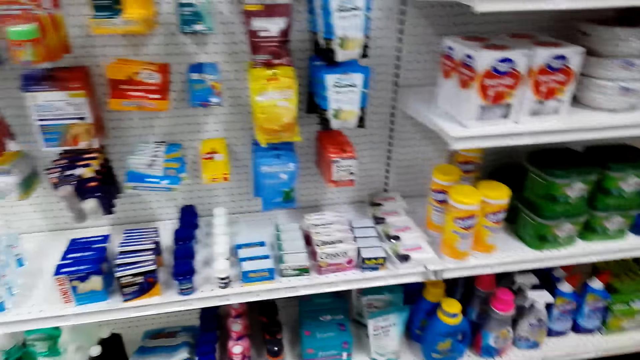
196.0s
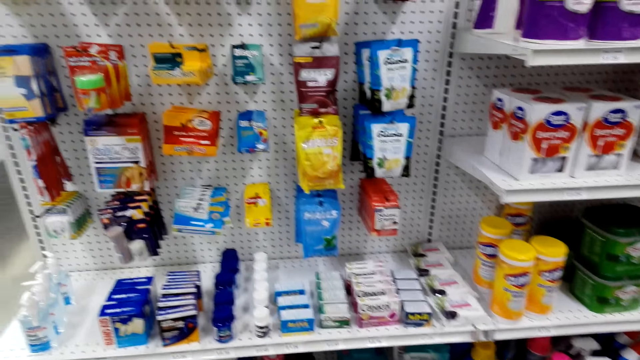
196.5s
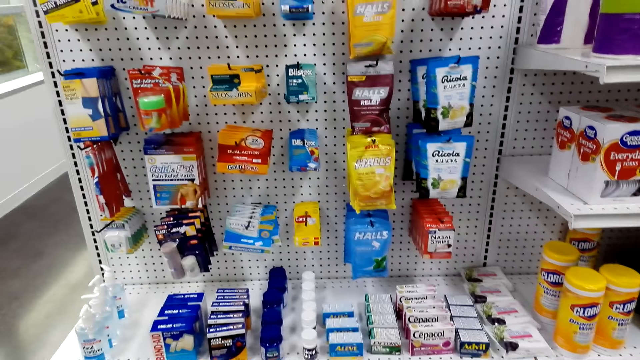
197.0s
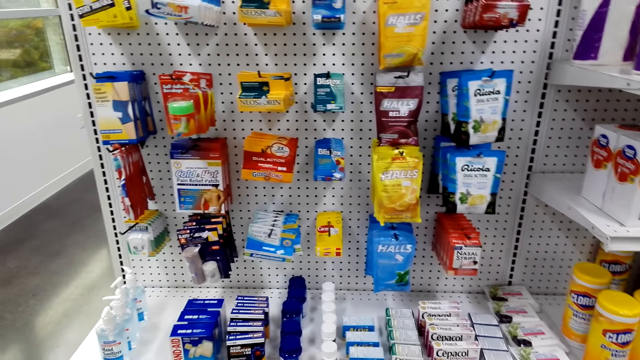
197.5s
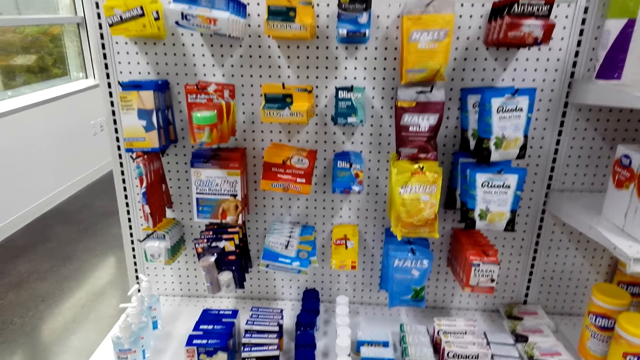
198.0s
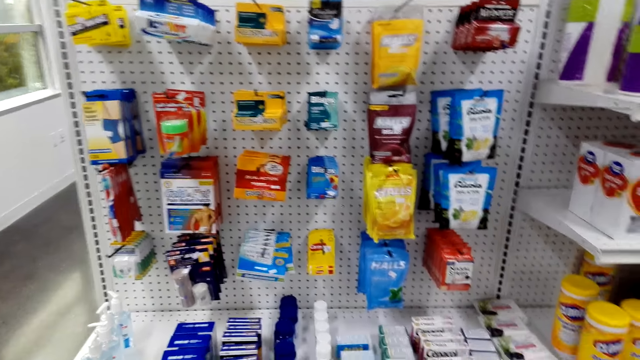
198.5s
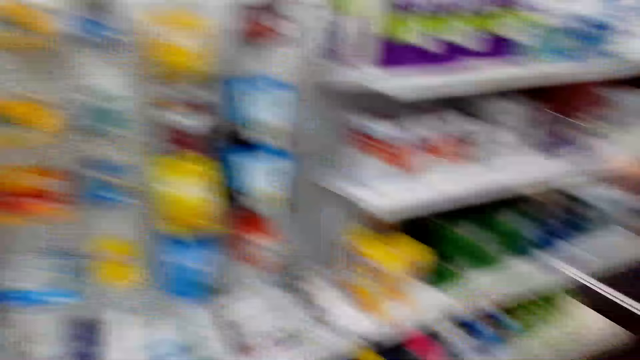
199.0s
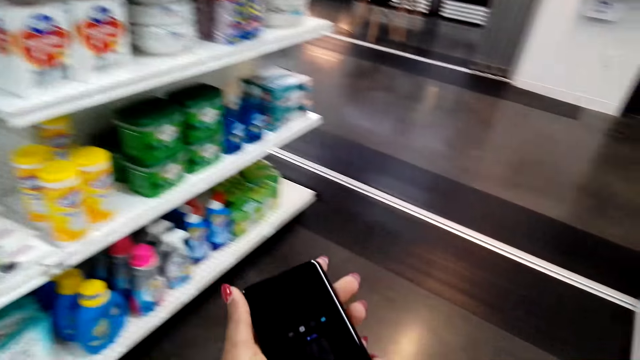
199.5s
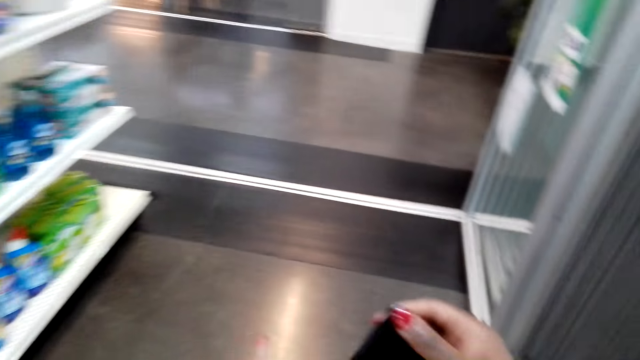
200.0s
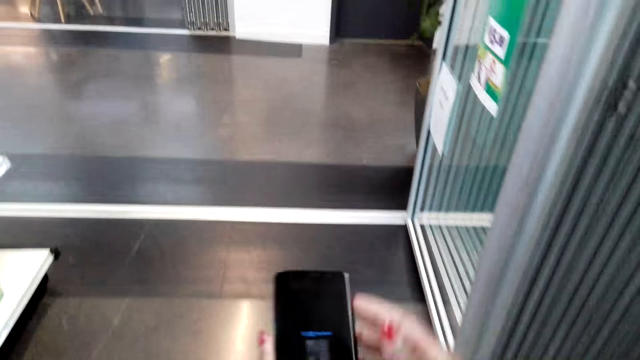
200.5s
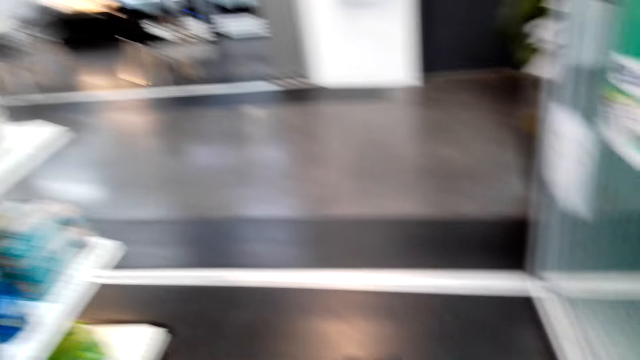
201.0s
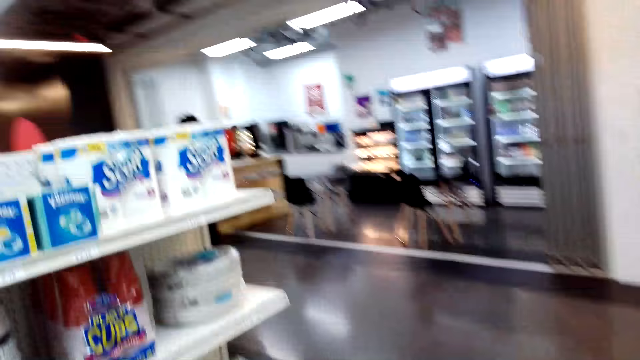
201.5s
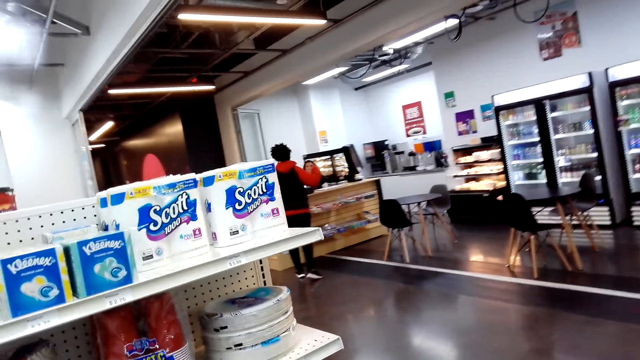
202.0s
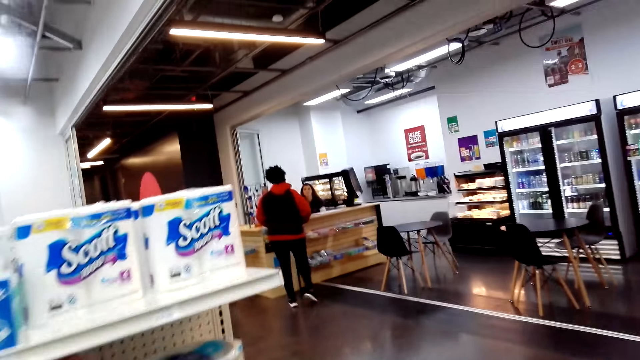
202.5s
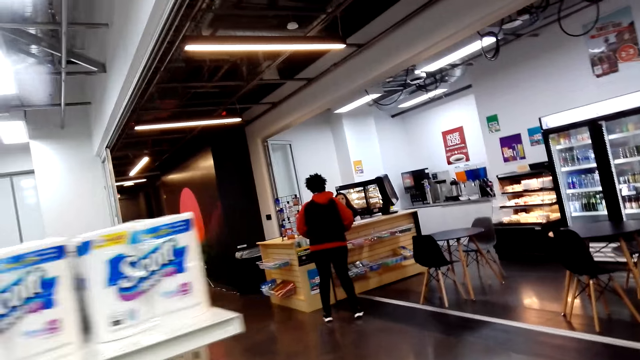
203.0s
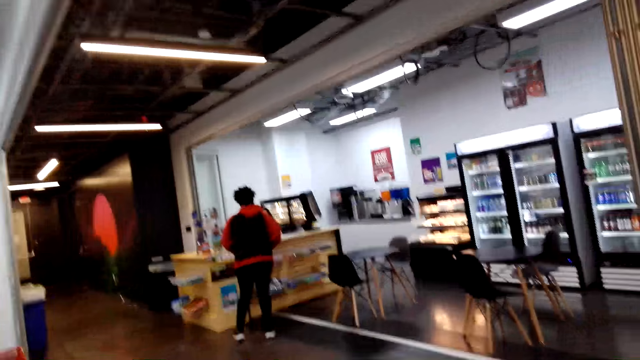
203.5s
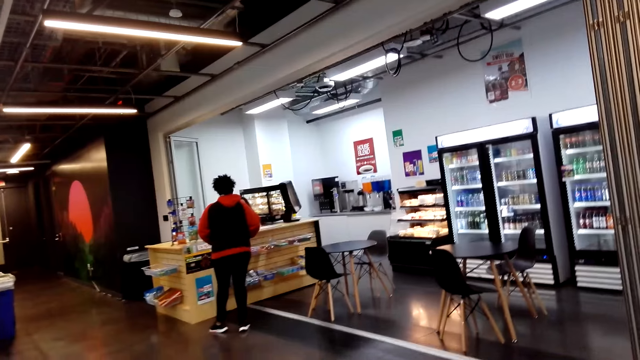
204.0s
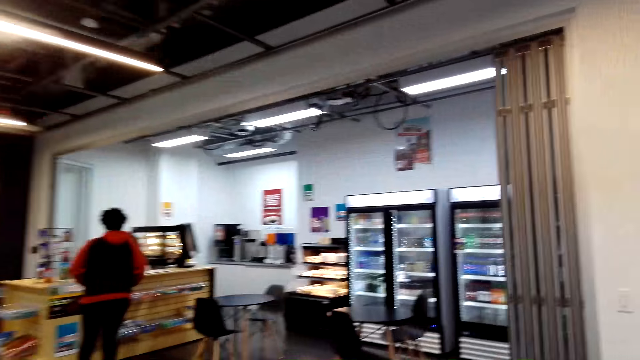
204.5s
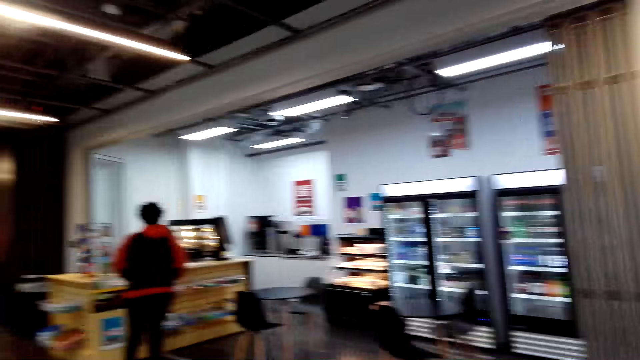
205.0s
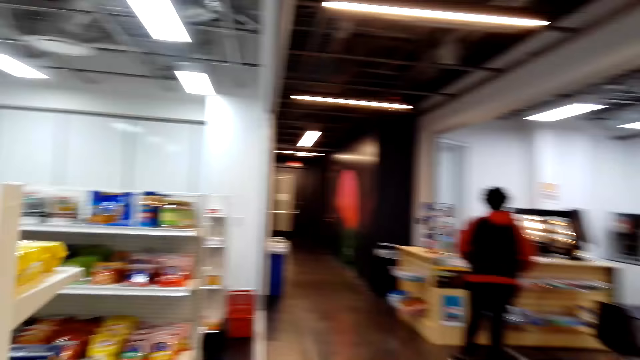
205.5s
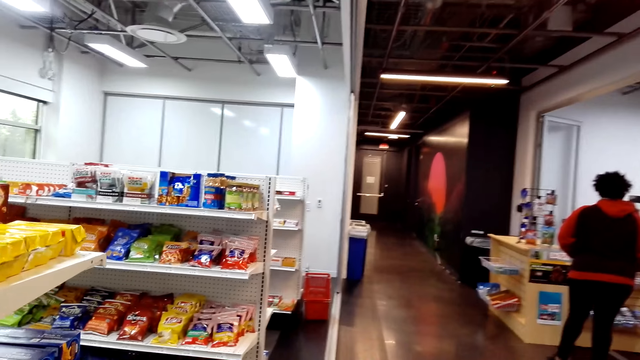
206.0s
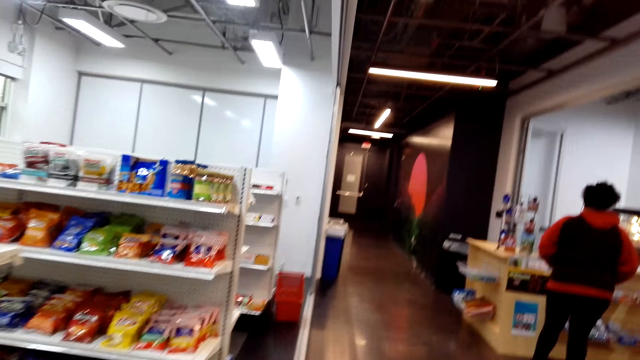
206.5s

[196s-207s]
The camera wearer looks at the supermarket shelf. They turn a phone. They dial the phone and walk around the supermarket.

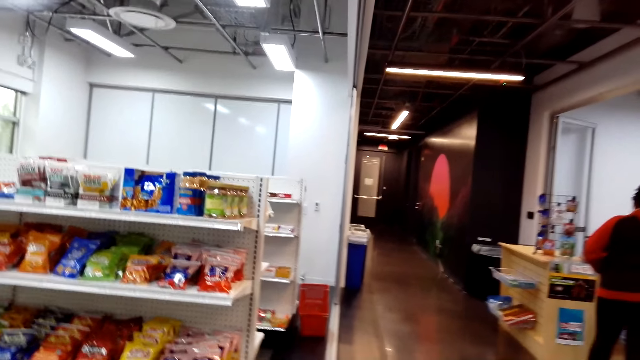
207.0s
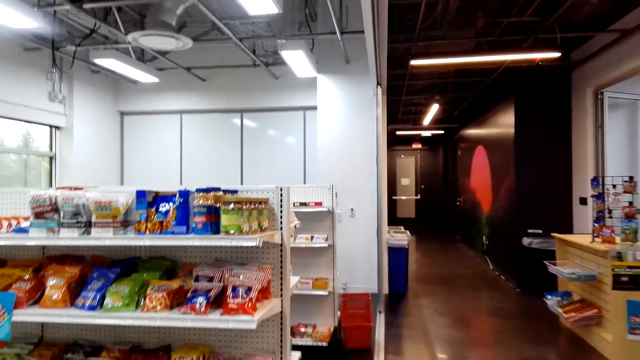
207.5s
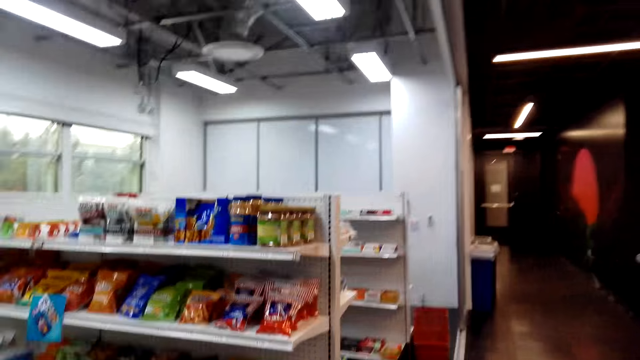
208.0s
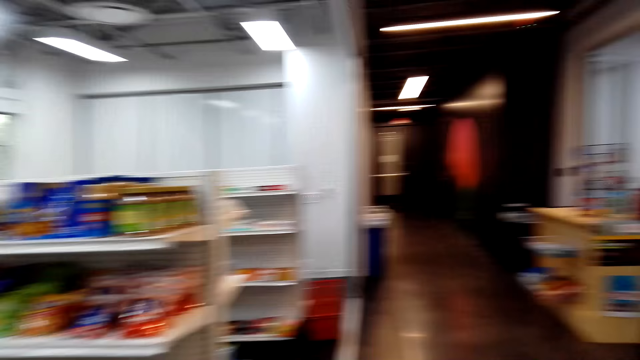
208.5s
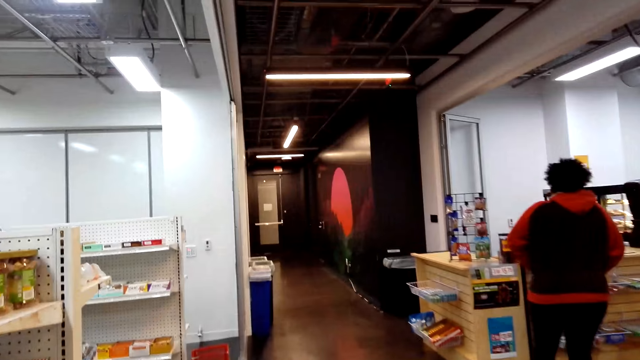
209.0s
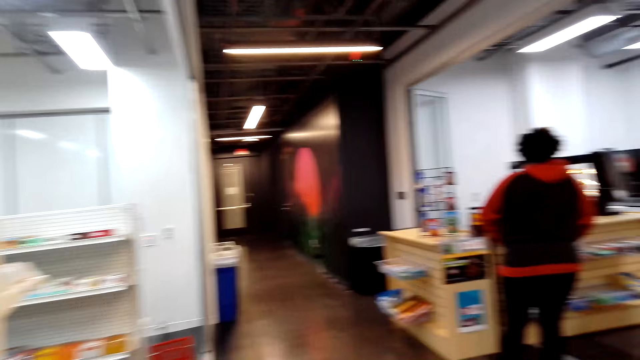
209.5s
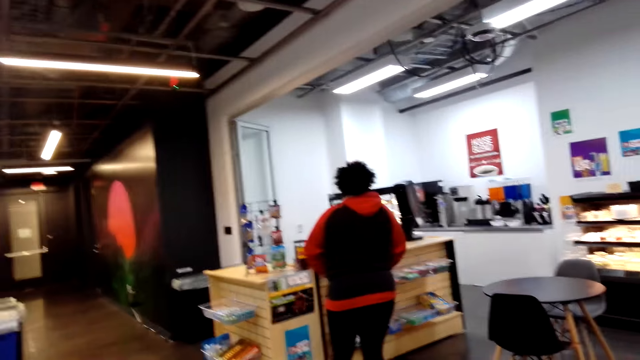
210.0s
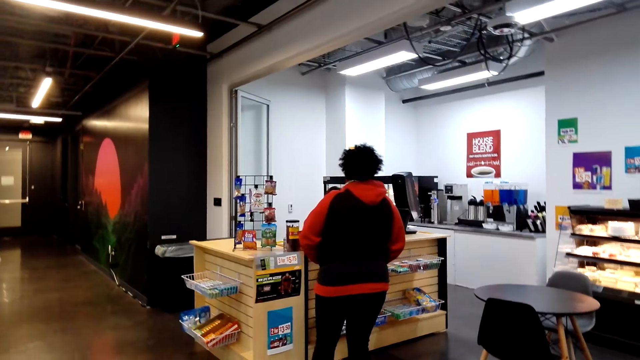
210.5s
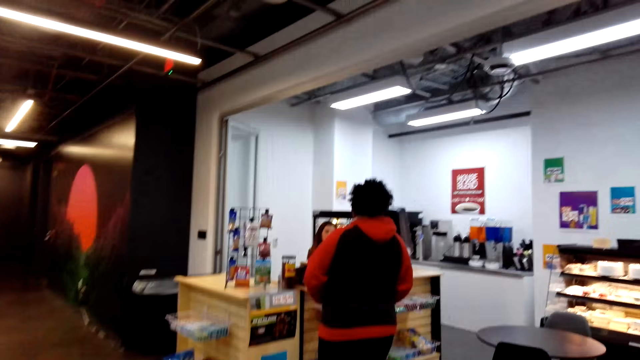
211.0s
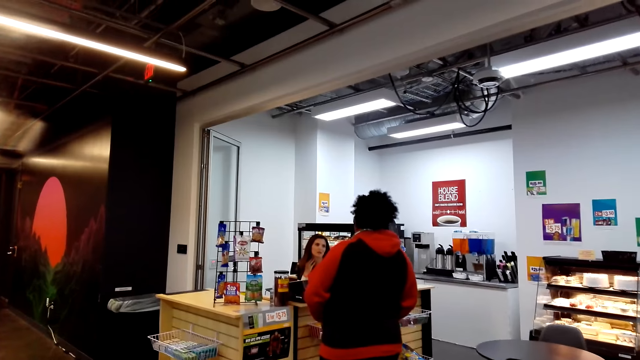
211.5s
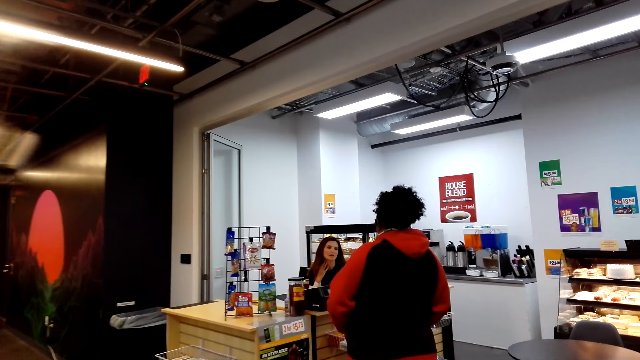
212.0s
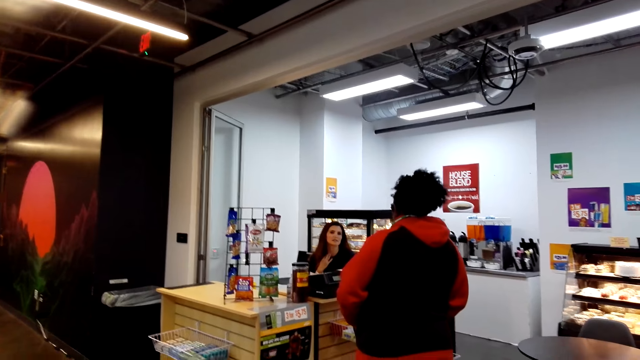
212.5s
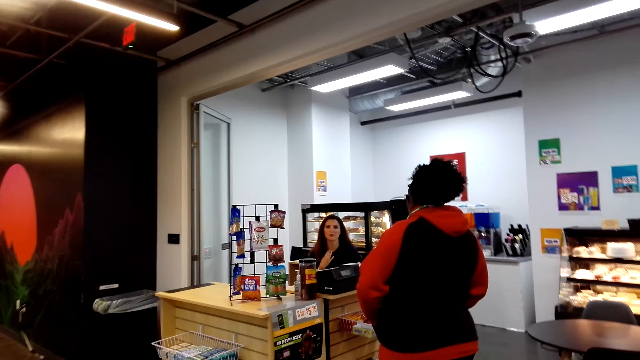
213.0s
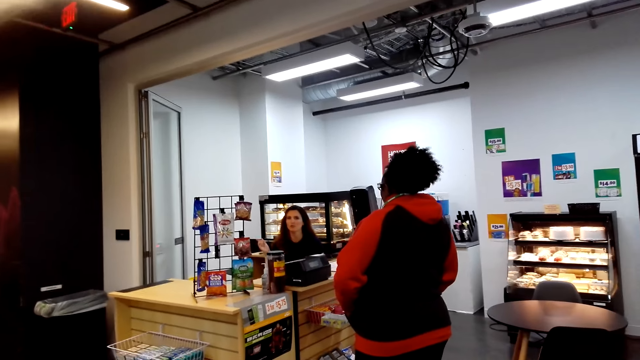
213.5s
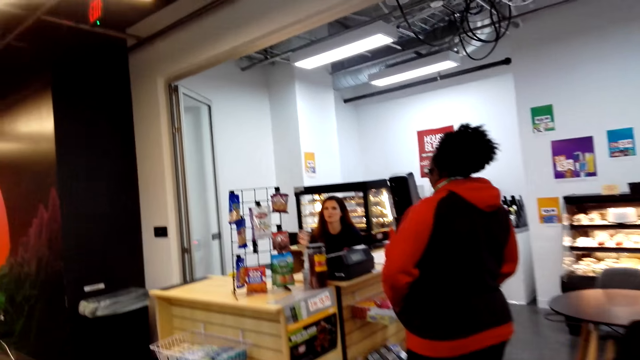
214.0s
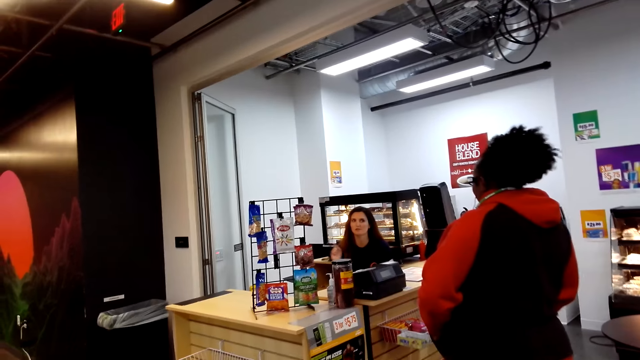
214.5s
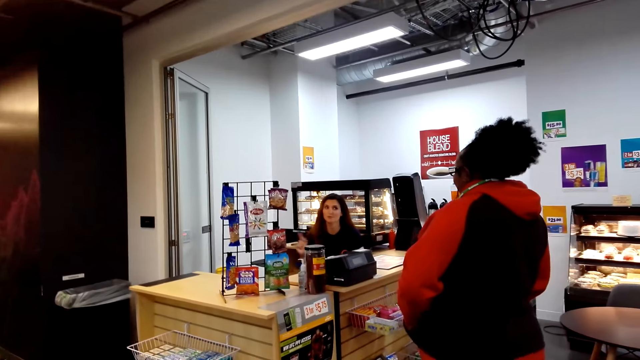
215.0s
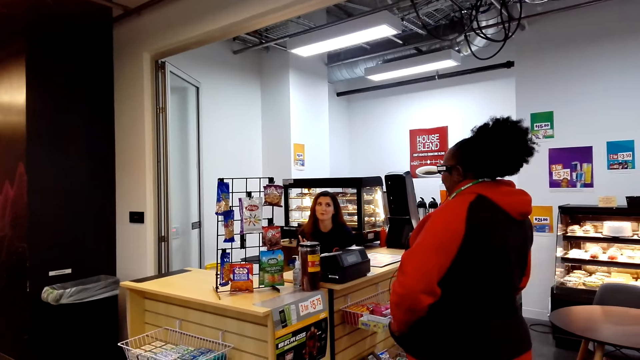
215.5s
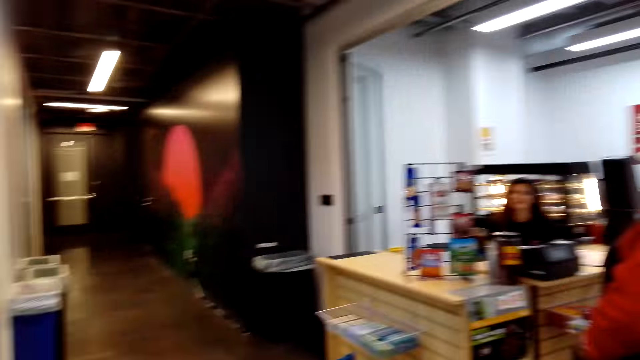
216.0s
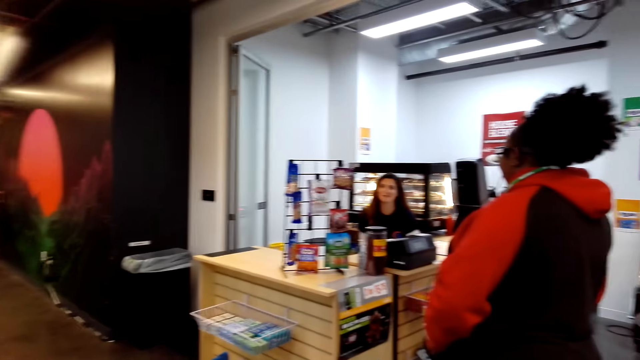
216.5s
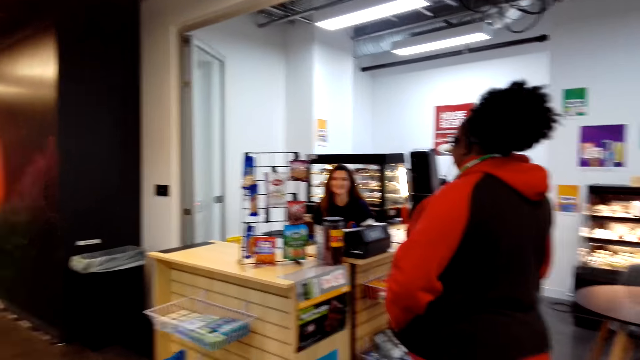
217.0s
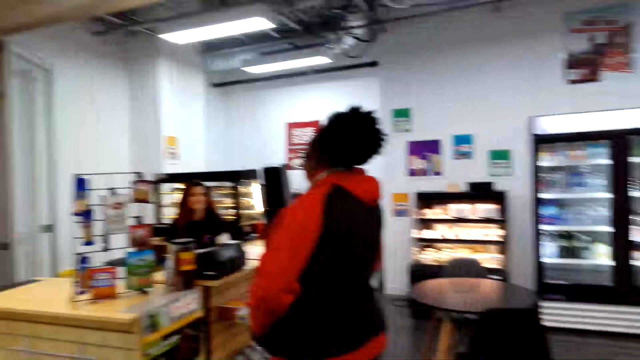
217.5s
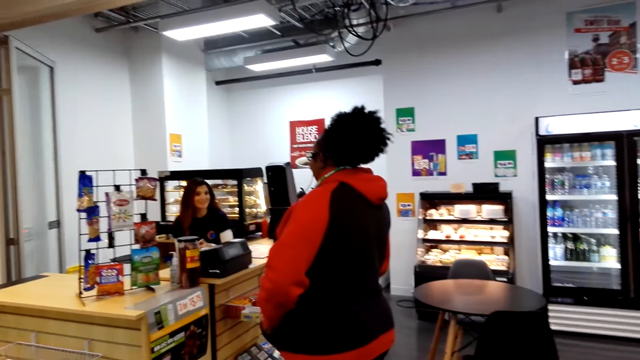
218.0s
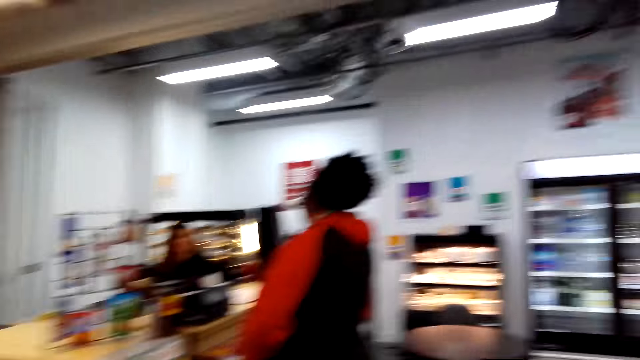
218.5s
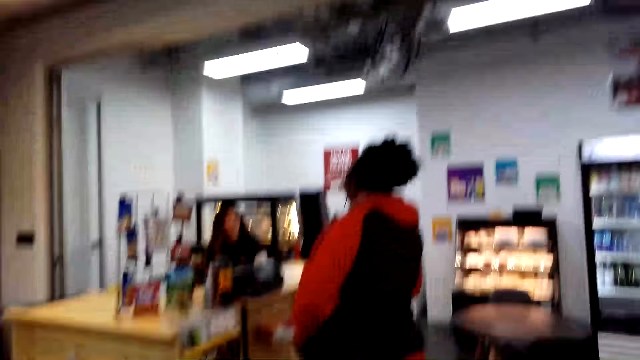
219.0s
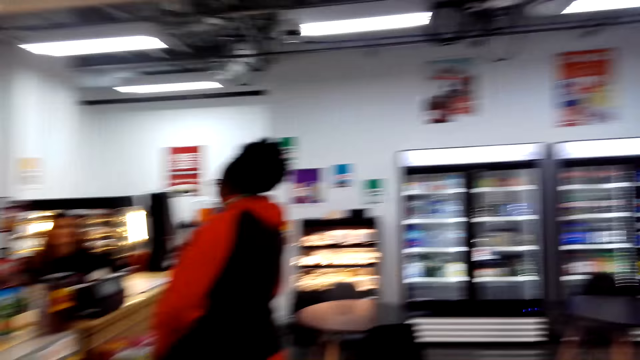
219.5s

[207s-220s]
The camera wearer walks around the store. A woman converses with a cashier. A person dialogues to a cashier.
